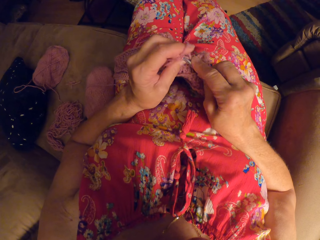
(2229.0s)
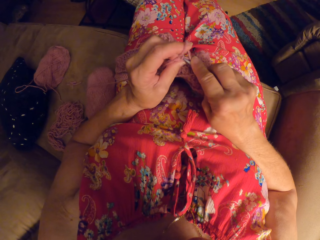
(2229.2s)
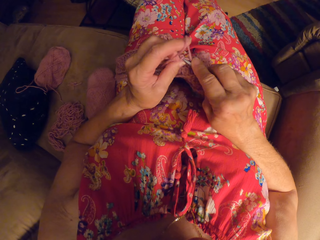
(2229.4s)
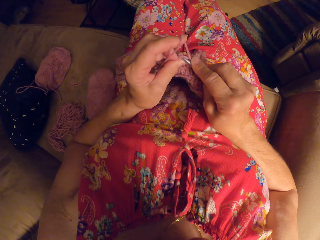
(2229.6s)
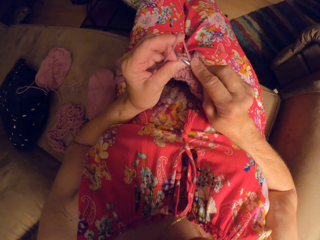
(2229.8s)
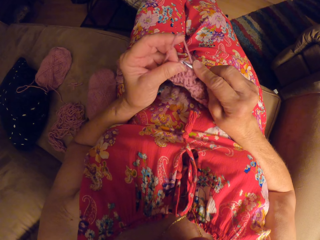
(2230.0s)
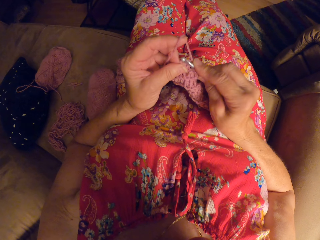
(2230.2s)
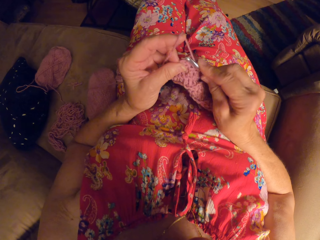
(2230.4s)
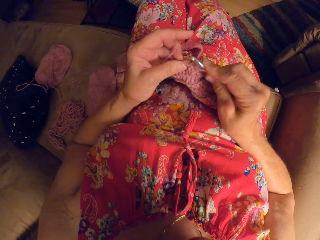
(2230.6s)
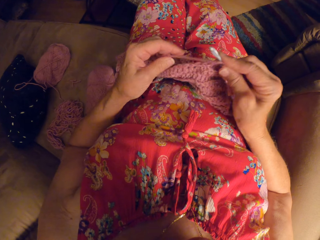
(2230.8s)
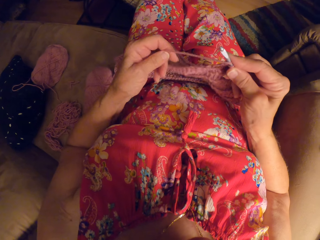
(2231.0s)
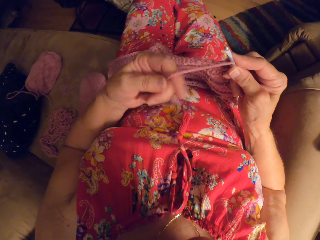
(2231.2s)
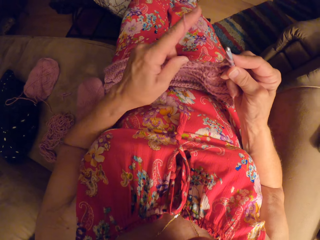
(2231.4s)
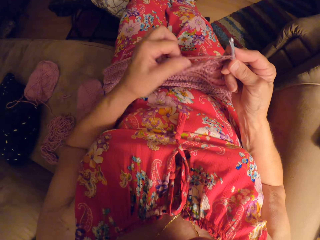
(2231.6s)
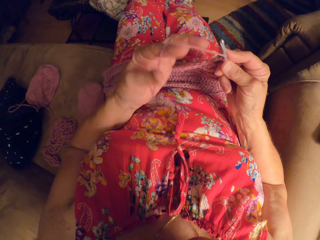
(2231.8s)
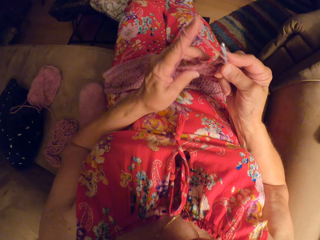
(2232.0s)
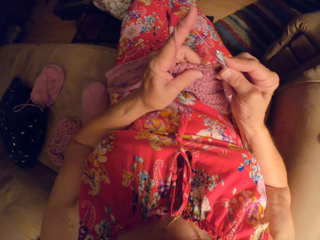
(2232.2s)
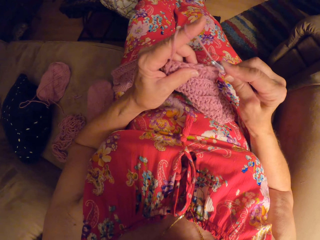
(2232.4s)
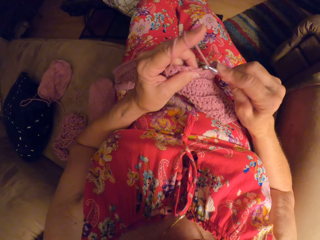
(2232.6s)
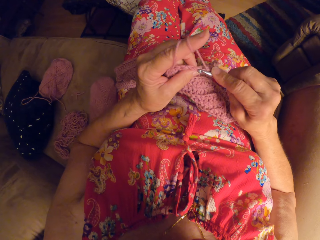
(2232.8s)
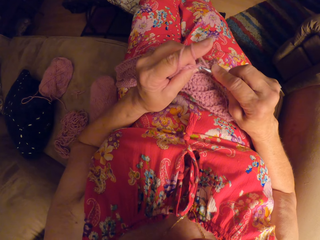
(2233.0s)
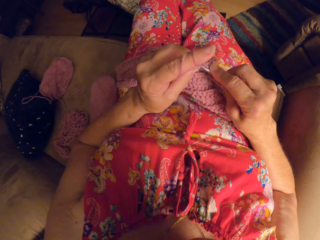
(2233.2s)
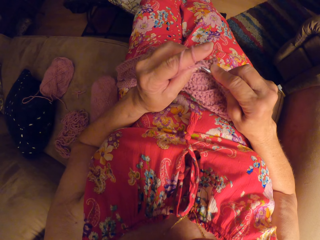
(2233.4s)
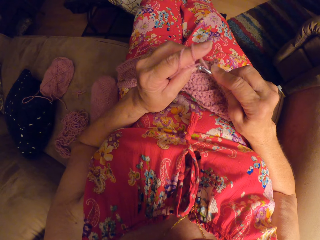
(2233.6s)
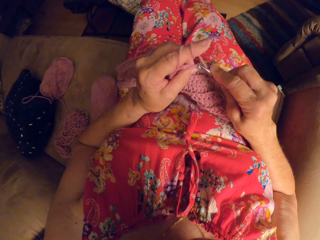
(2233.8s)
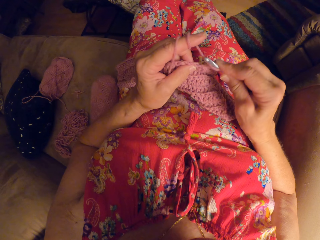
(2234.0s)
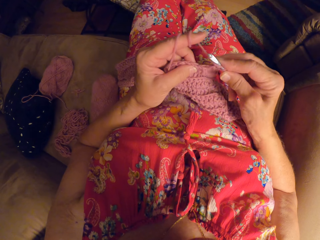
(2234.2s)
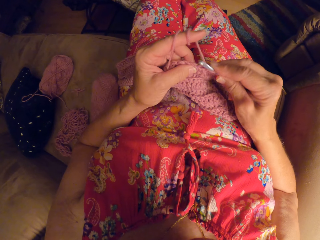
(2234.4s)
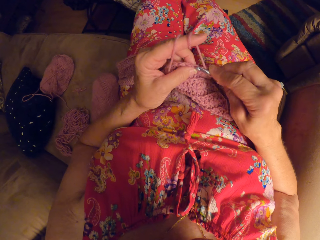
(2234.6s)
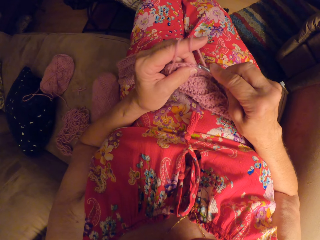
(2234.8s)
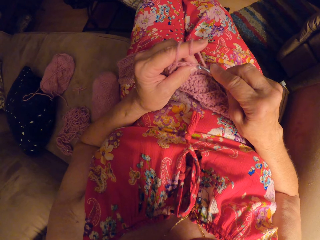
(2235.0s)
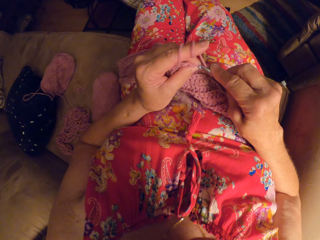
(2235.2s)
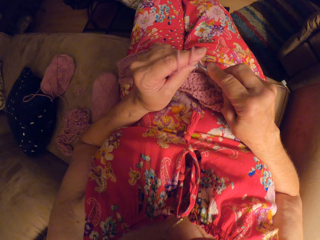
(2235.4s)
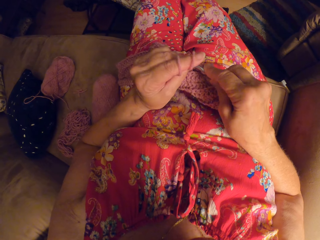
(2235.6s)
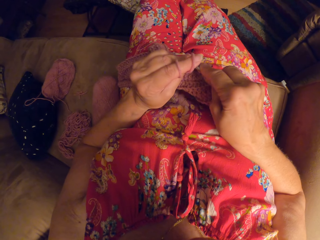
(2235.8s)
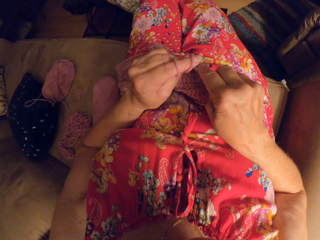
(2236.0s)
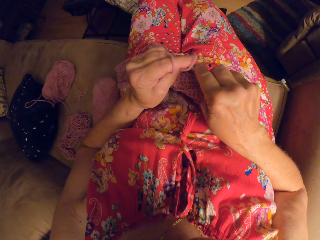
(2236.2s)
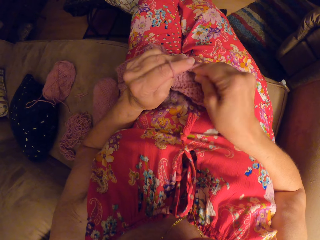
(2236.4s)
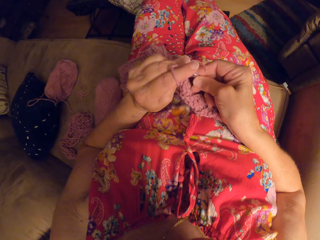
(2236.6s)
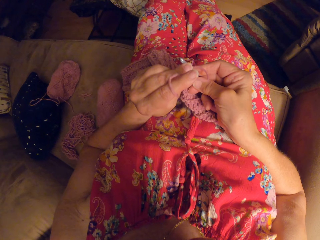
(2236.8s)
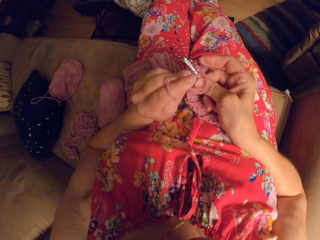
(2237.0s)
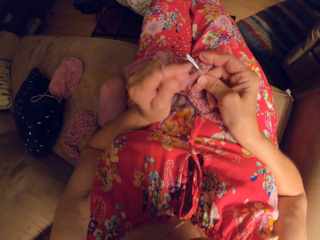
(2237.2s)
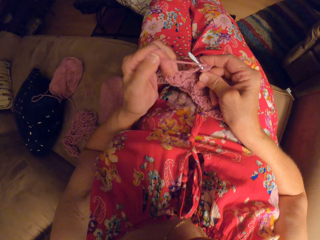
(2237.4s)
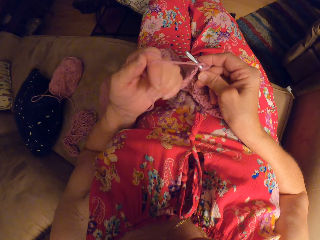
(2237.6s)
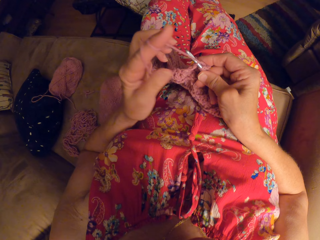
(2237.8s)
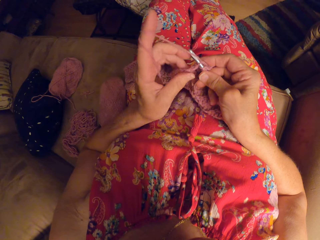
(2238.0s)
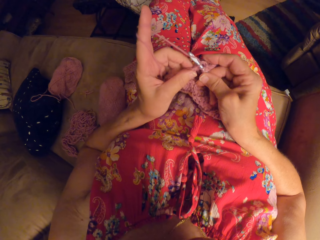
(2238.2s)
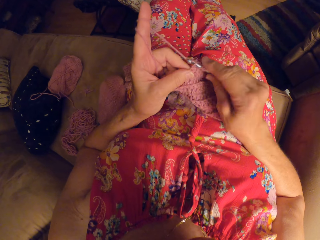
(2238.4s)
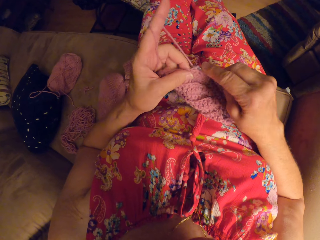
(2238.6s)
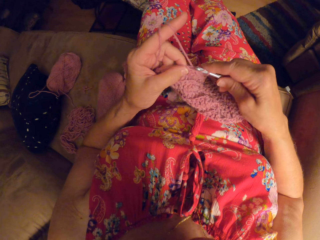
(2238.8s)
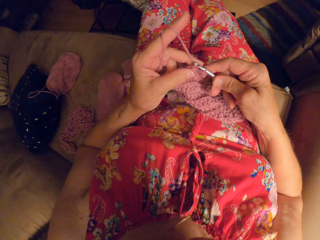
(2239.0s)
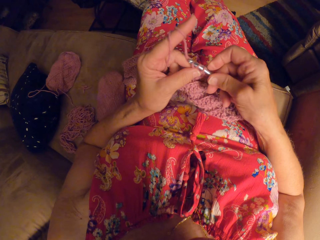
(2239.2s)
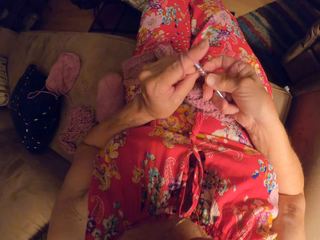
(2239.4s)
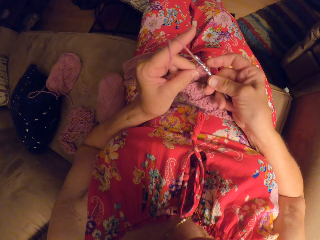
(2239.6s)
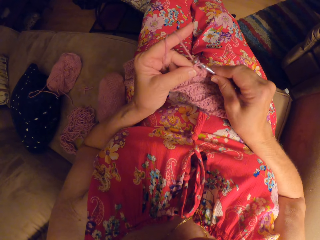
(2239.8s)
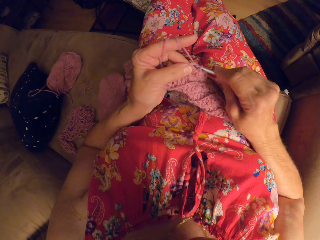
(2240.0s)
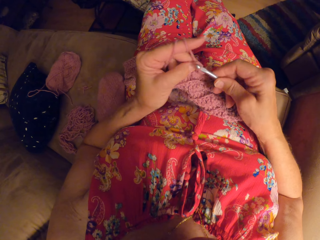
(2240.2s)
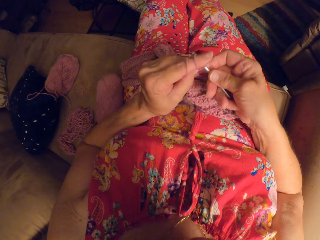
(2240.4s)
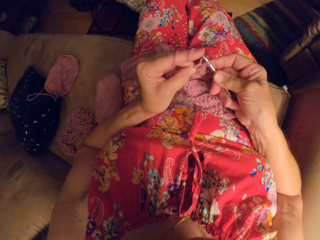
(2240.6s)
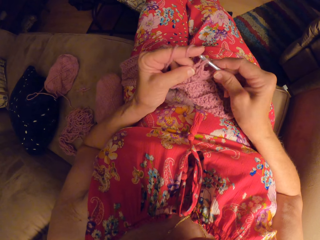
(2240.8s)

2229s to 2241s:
The camera wearer rolls the yarn on her left hand, on her finger. She crochets with the yarn and the crochet hook.

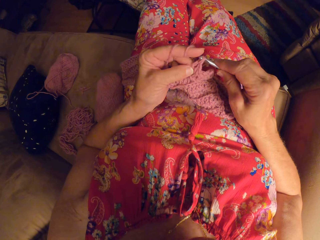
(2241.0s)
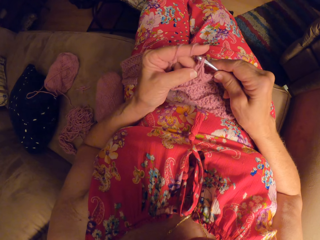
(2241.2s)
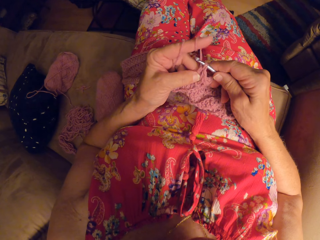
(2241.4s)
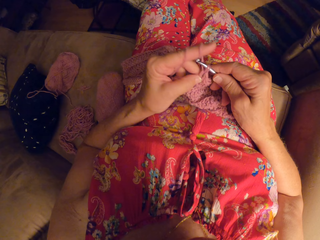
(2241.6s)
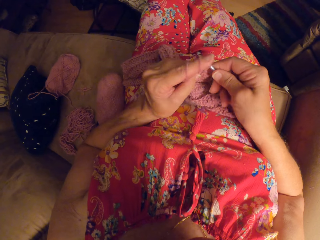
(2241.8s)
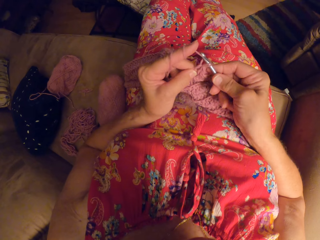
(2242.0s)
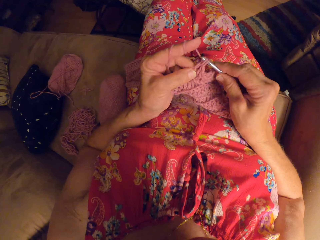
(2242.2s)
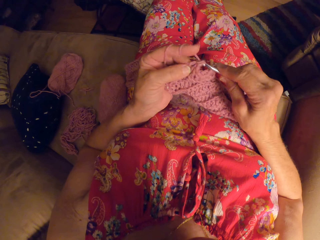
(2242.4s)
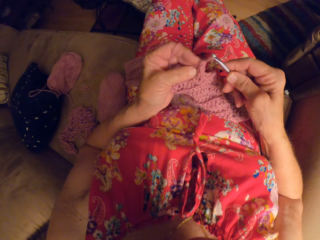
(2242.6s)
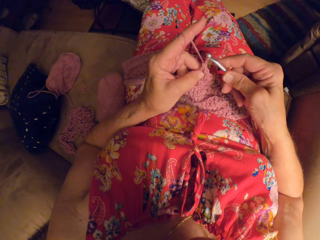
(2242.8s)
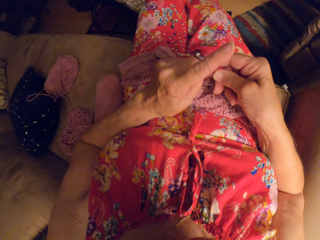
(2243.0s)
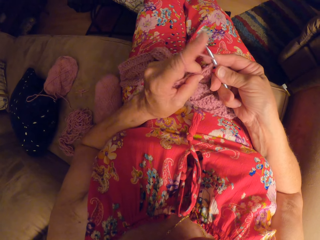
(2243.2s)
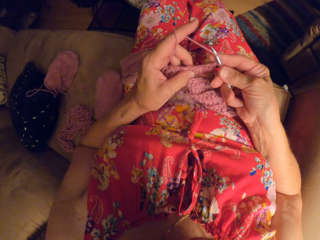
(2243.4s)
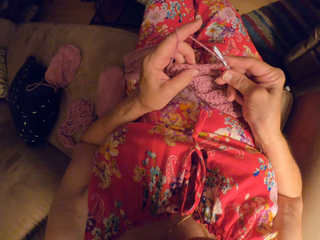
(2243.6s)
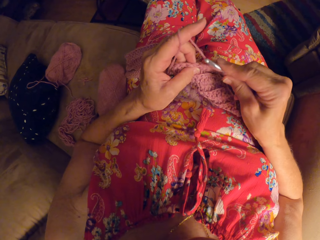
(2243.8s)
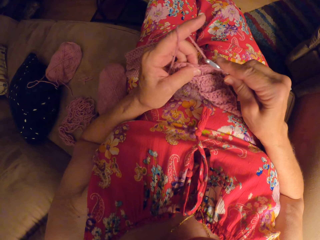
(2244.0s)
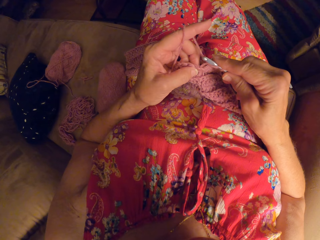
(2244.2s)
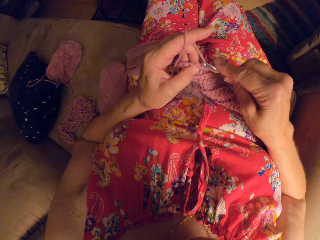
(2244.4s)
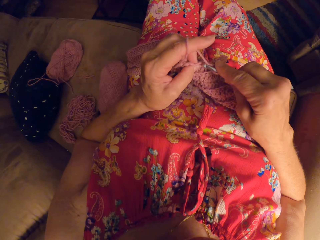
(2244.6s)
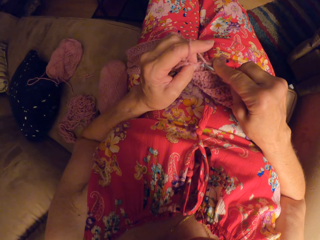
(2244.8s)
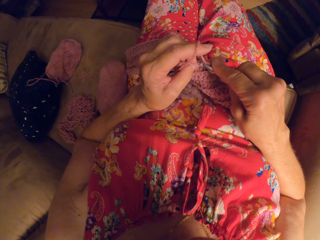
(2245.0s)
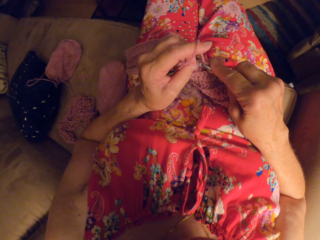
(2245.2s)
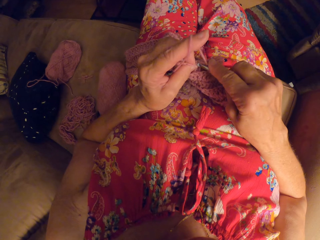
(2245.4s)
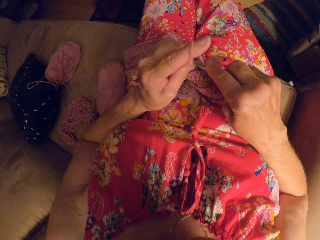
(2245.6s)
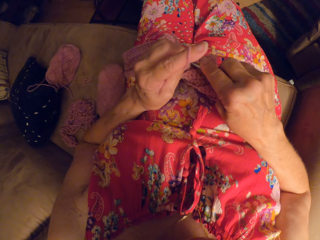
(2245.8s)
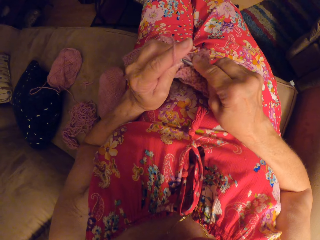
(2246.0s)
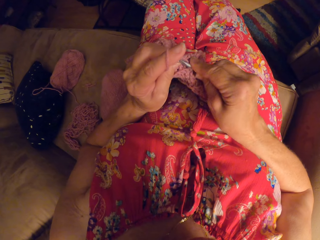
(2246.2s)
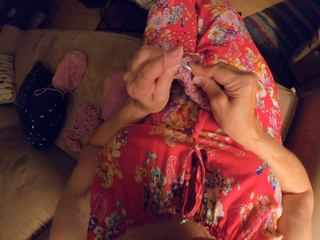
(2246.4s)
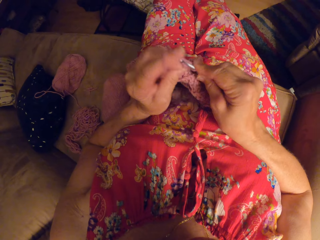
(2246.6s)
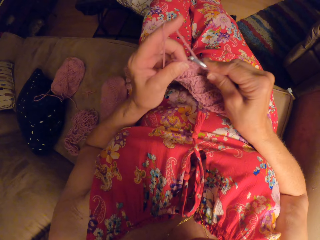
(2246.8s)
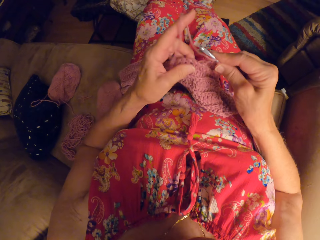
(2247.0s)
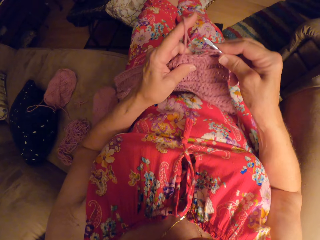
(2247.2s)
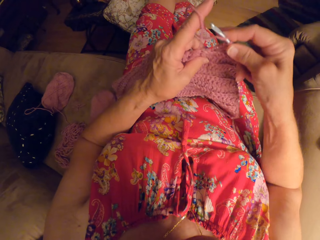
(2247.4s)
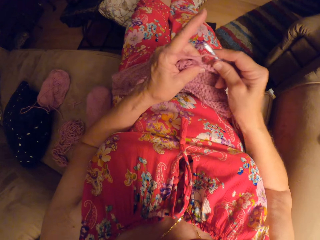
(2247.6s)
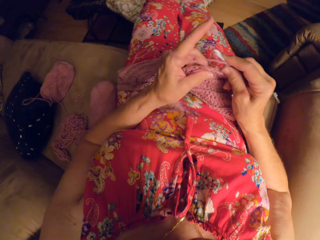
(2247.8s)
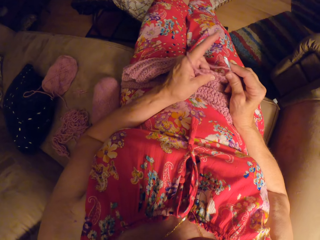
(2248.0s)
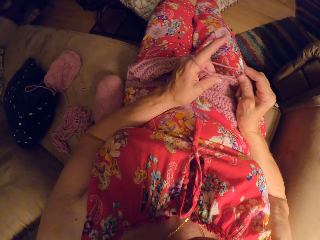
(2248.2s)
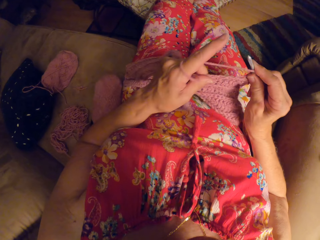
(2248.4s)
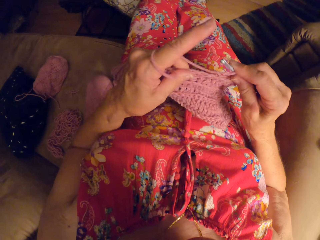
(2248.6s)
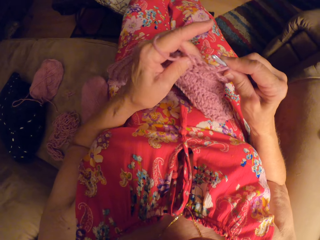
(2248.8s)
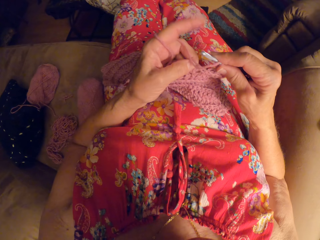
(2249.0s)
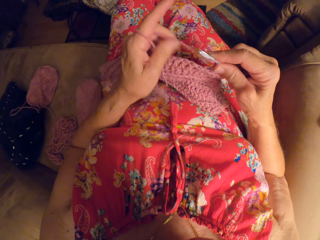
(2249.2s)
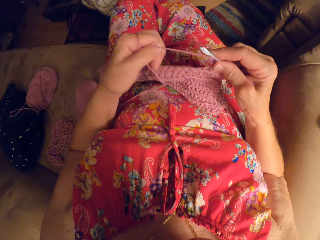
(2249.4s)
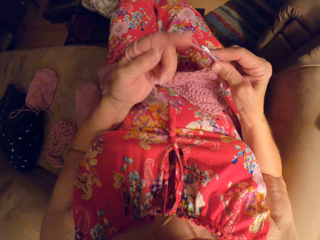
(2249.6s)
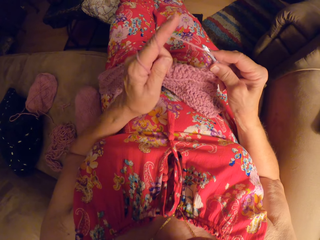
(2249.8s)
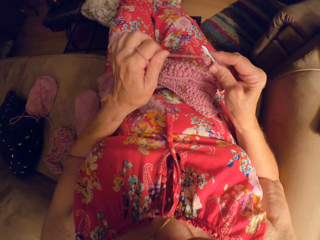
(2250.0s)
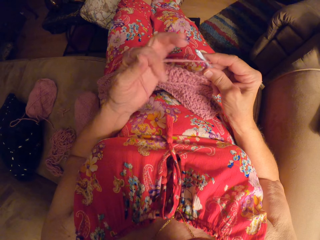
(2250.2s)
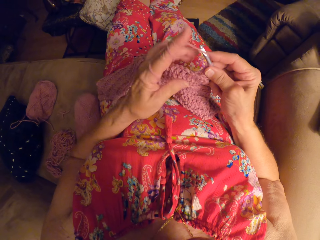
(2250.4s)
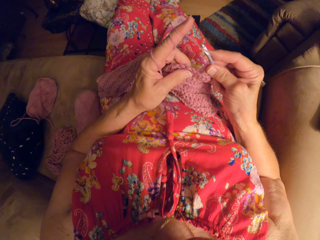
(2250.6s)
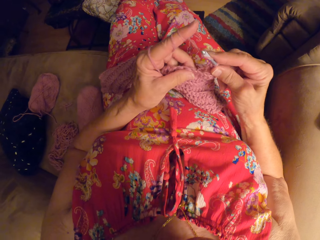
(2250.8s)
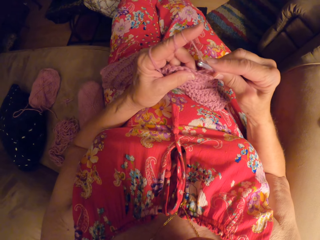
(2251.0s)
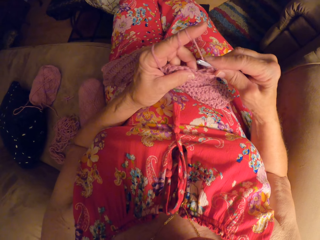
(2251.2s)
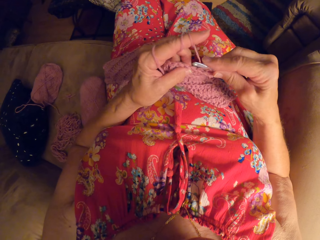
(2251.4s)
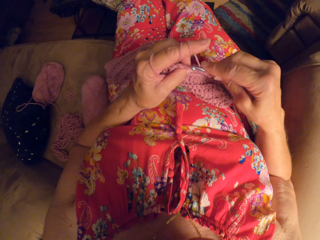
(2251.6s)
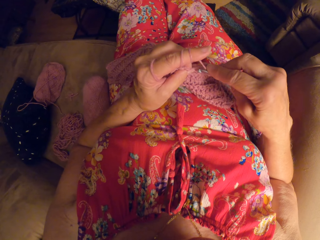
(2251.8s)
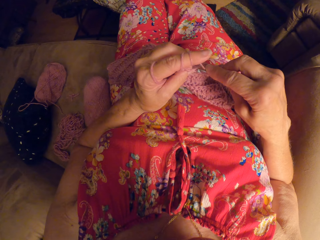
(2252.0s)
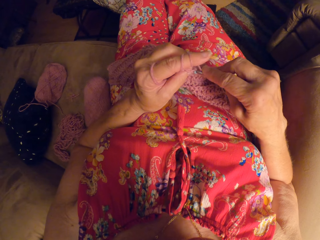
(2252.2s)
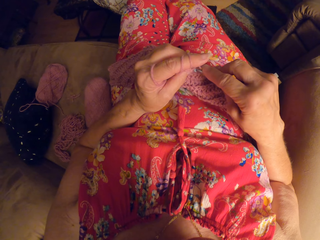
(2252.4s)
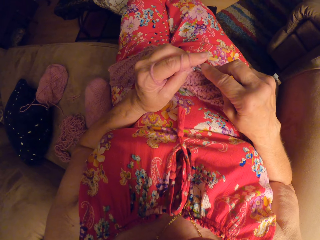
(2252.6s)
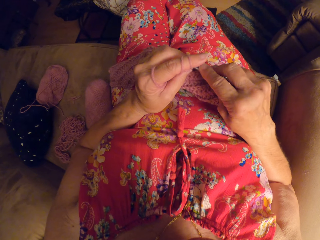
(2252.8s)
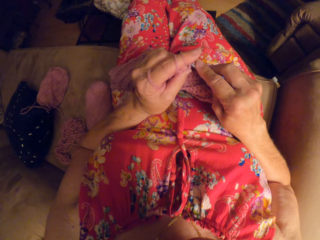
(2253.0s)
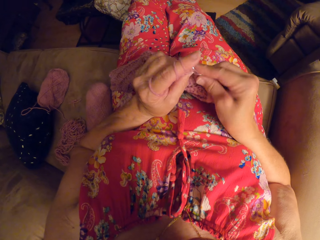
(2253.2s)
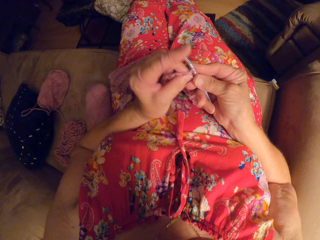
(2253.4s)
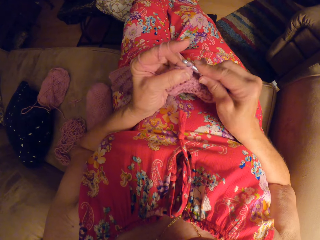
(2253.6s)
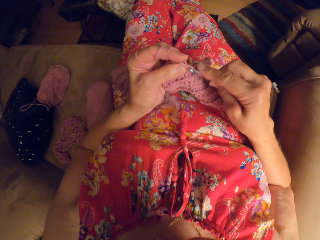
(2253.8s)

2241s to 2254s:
The camera wearer rolls the yarn on her left hand, on her finger. She crochets with the yarn and the crochet hook.
